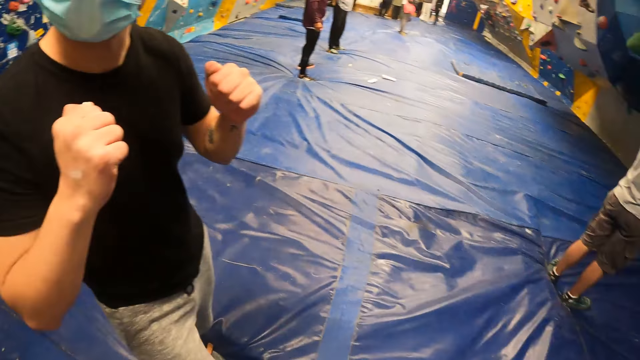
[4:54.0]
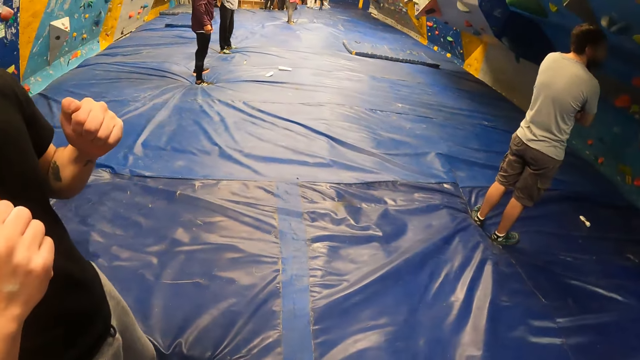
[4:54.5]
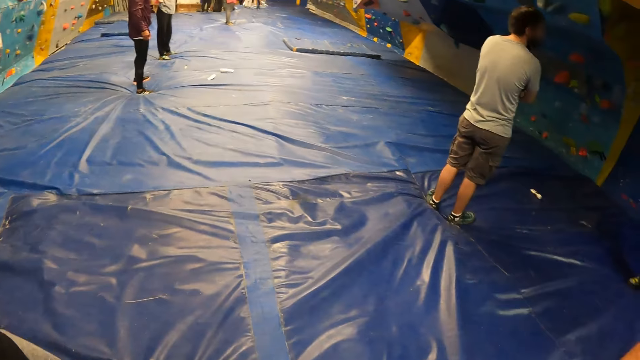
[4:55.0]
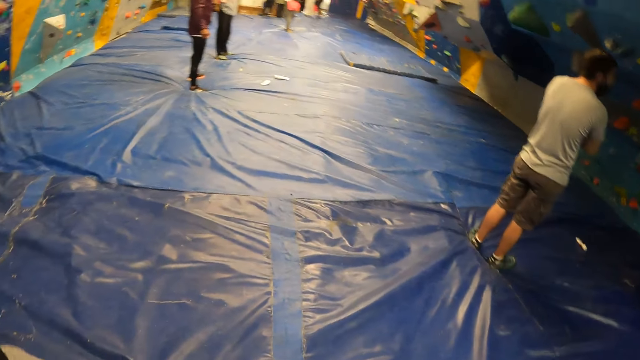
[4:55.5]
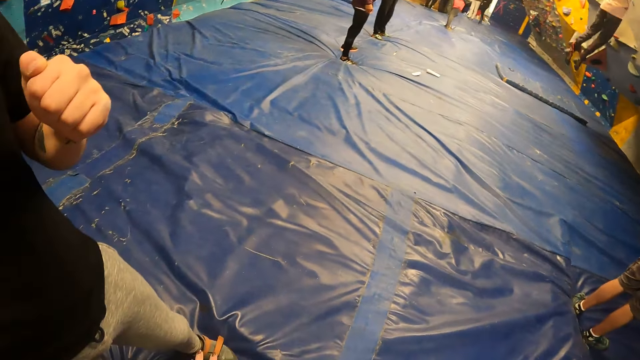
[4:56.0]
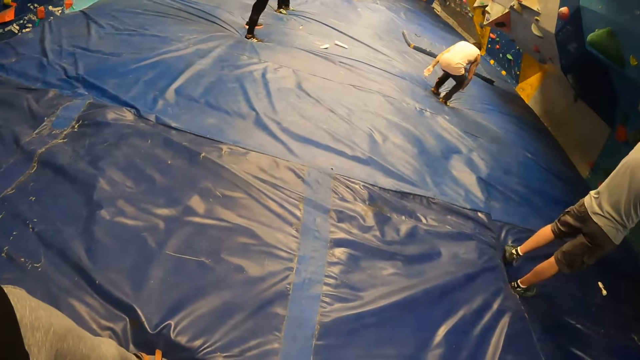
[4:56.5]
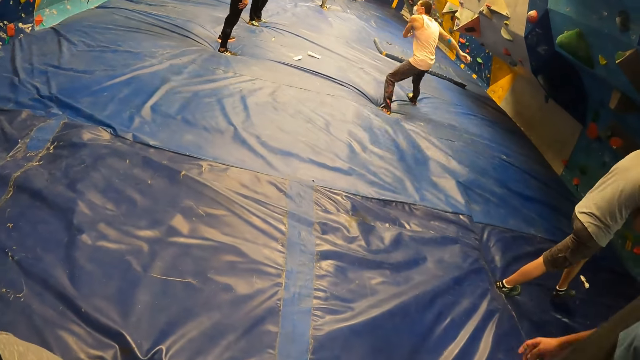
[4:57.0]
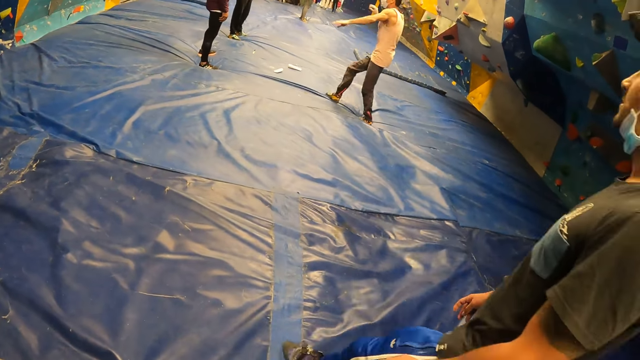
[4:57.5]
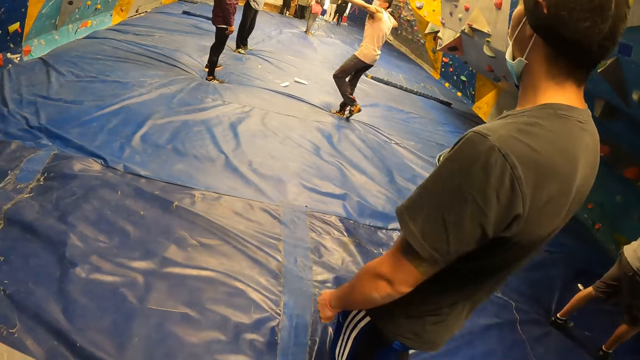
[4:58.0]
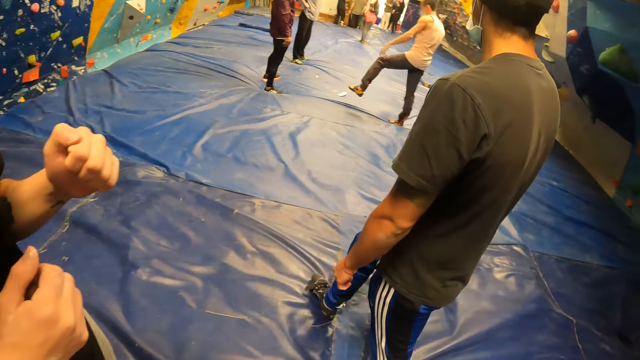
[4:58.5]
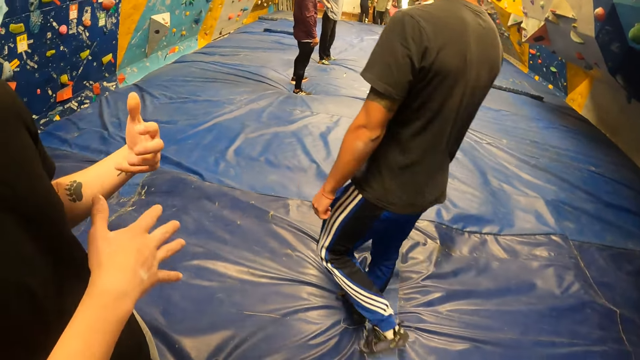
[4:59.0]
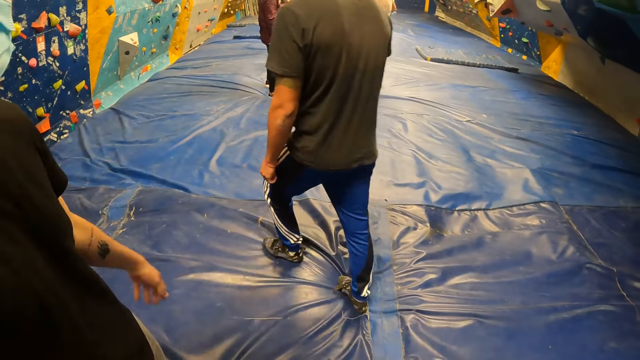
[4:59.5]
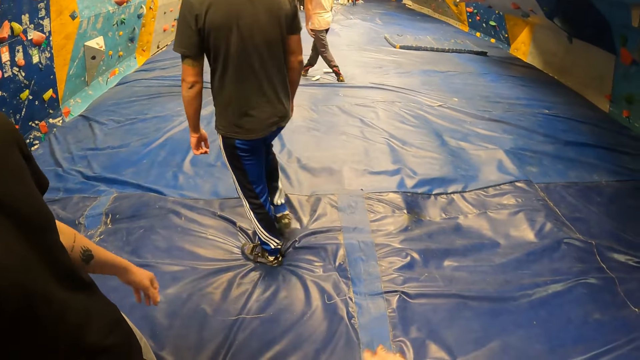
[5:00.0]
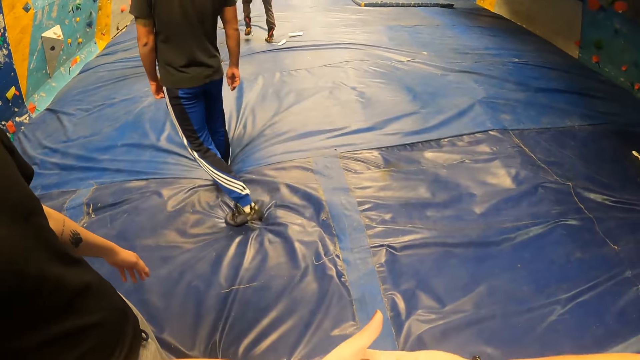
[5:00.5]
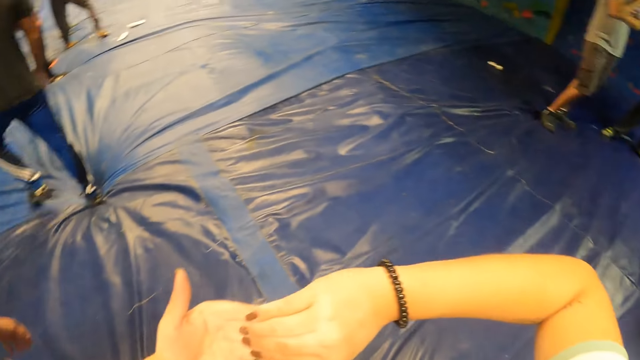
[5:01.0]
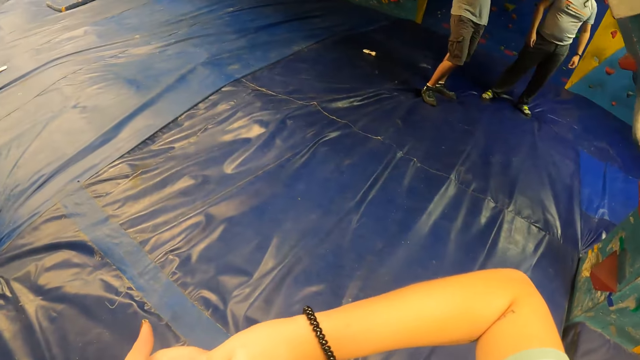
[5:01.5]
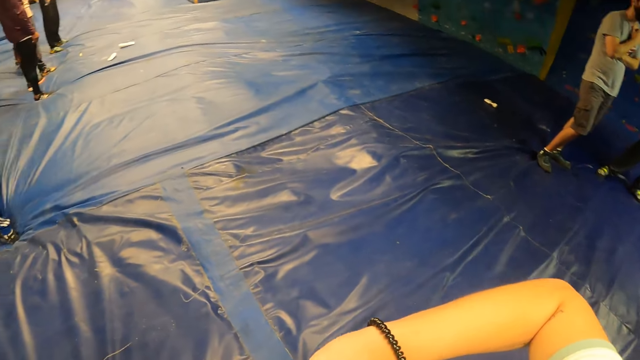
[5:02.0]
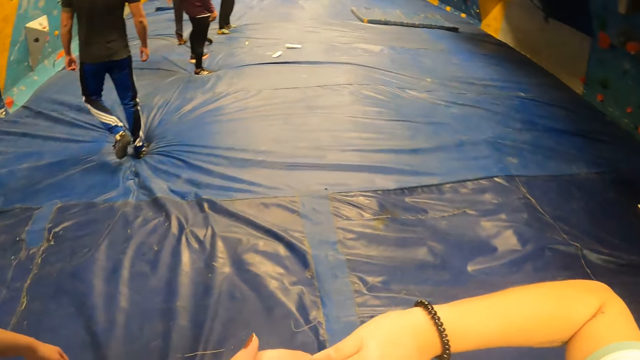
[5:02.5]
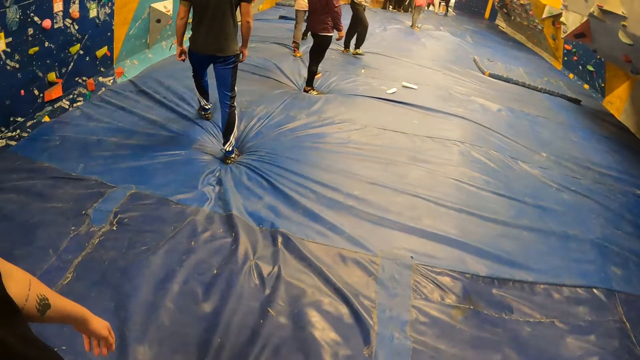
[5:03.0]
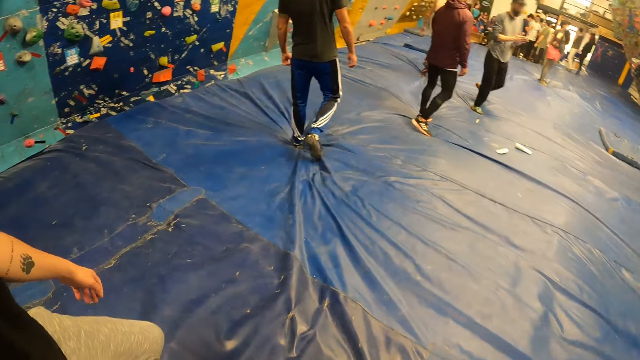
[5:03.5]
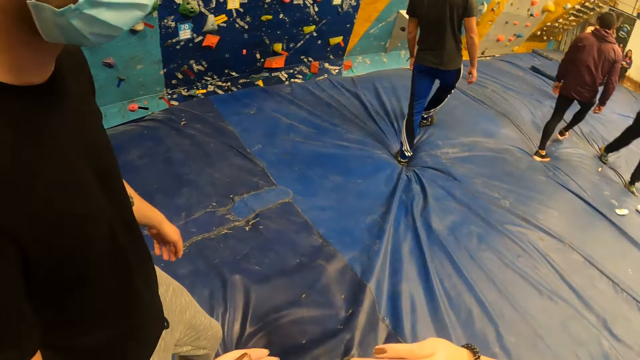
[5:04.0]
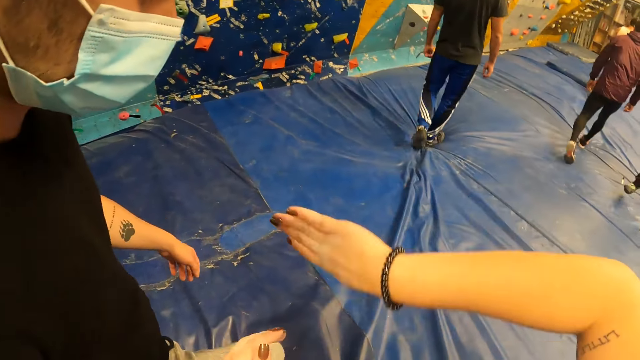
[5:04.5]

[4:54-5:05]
A person stretches the hands. A man jumps down the climbing wall. Another man walks past the camera wearer. The camera wearer holds her palms together.

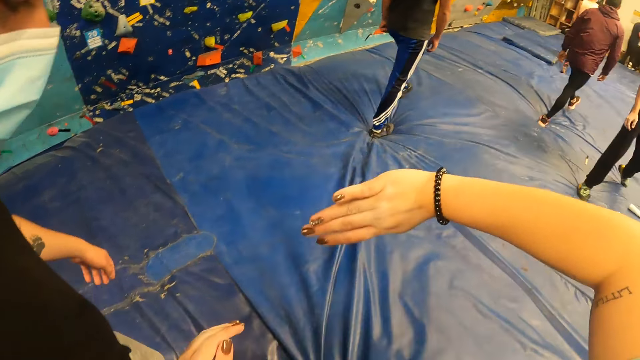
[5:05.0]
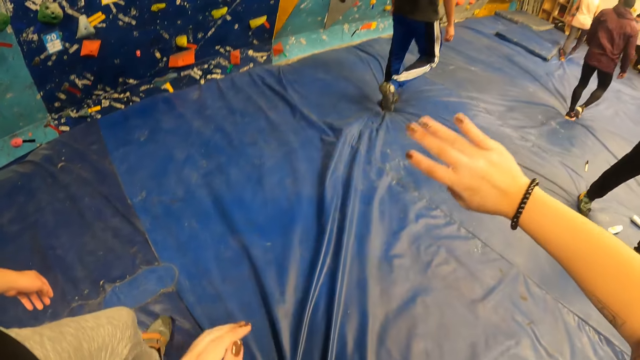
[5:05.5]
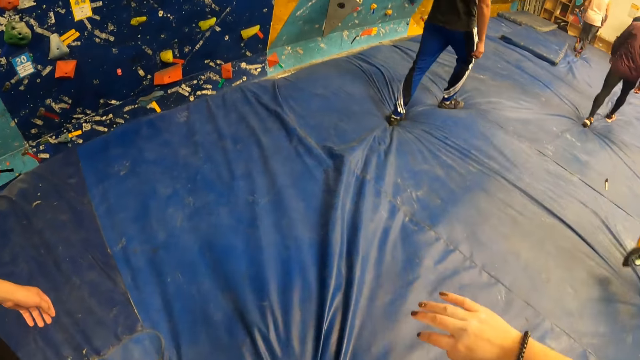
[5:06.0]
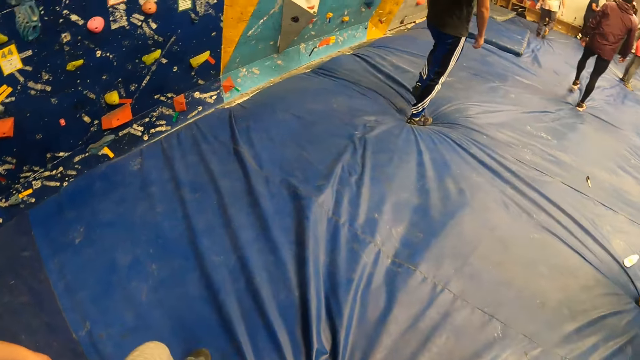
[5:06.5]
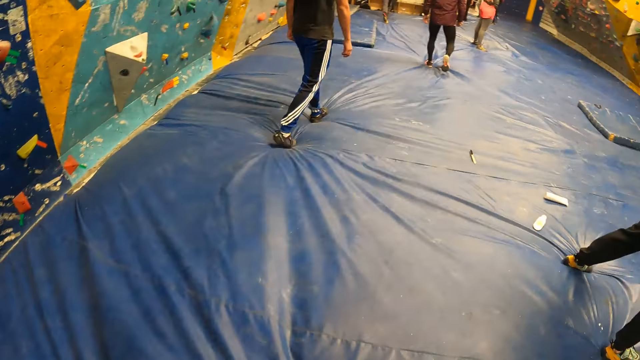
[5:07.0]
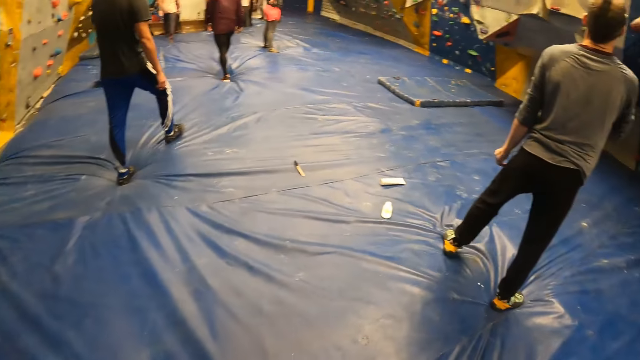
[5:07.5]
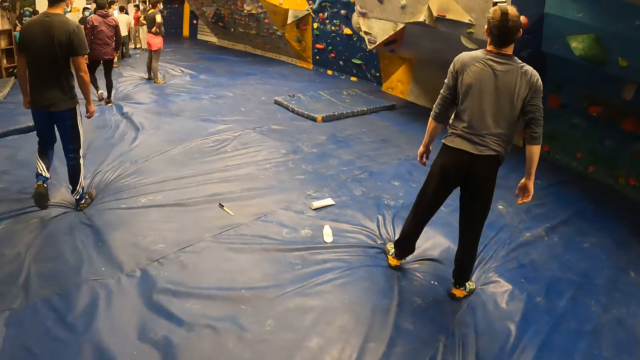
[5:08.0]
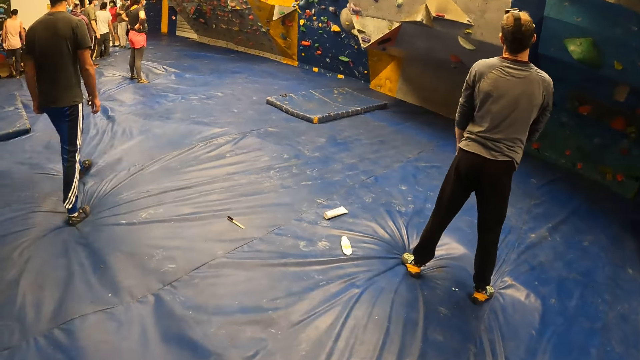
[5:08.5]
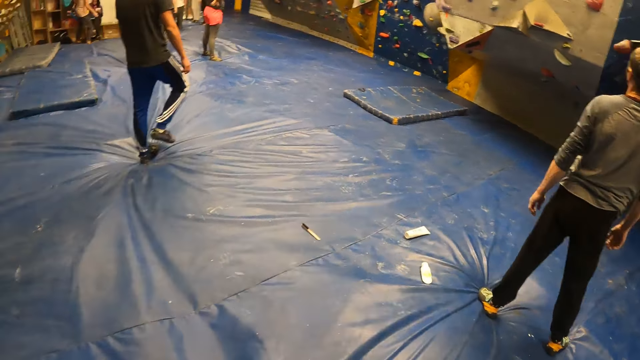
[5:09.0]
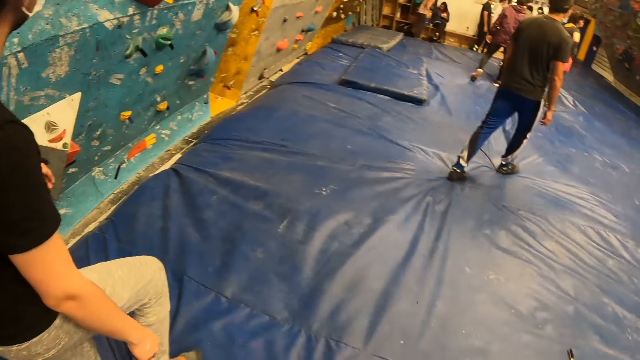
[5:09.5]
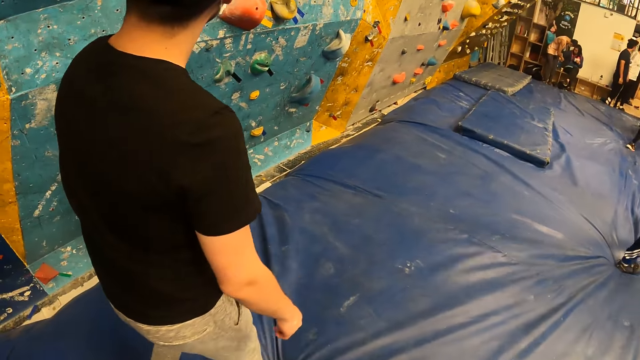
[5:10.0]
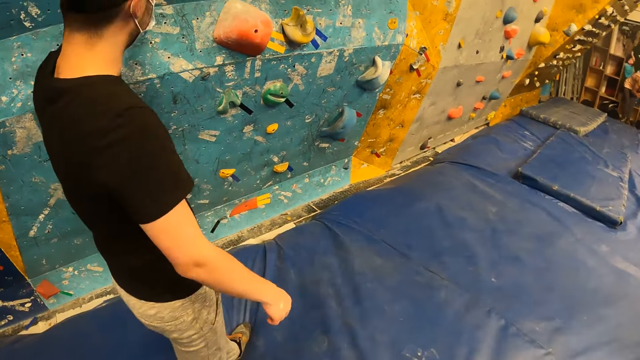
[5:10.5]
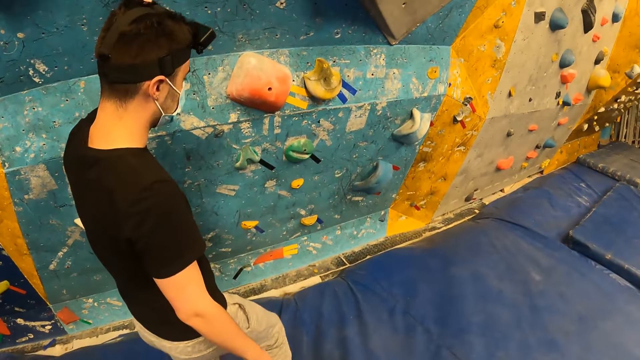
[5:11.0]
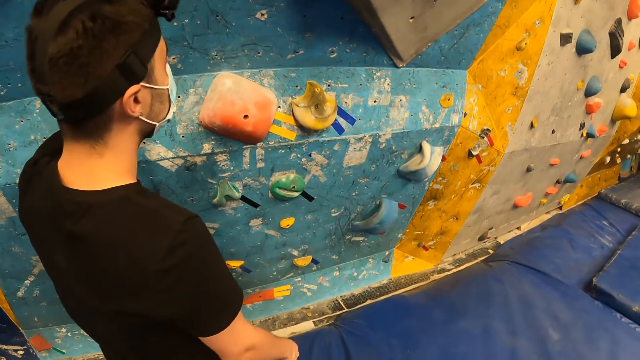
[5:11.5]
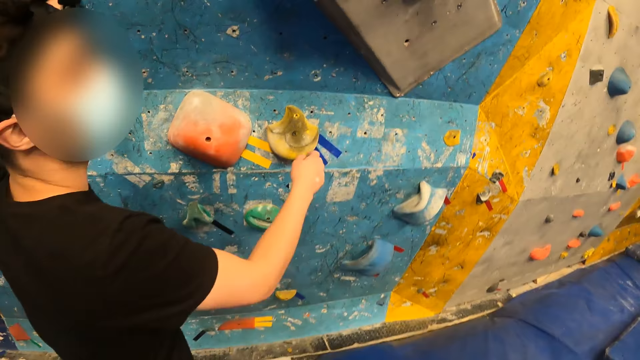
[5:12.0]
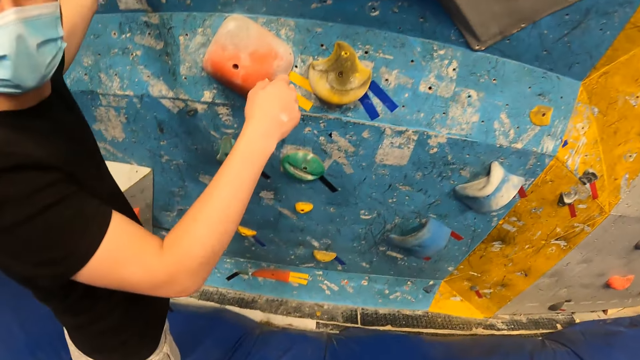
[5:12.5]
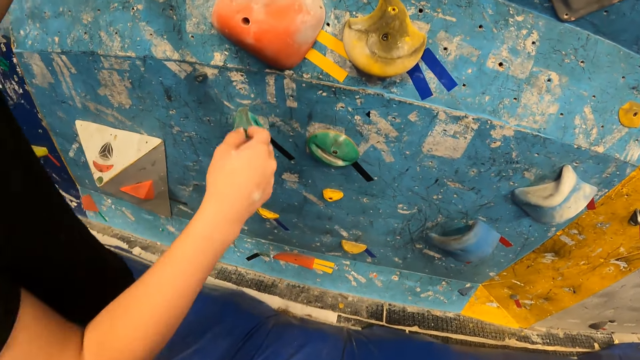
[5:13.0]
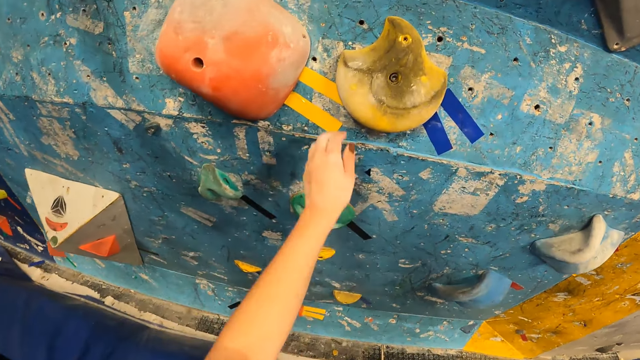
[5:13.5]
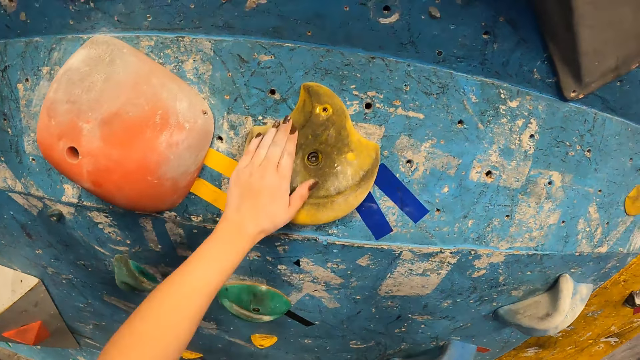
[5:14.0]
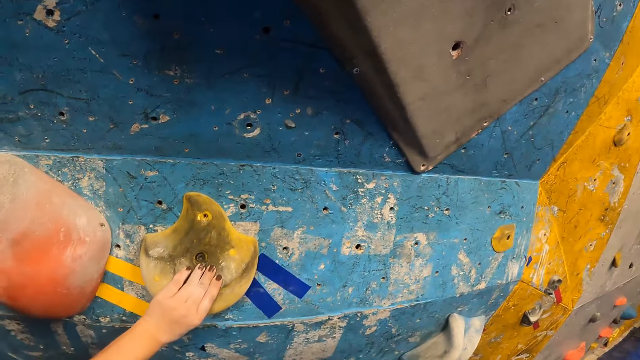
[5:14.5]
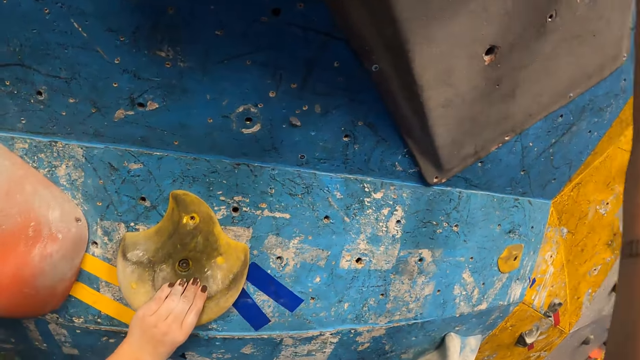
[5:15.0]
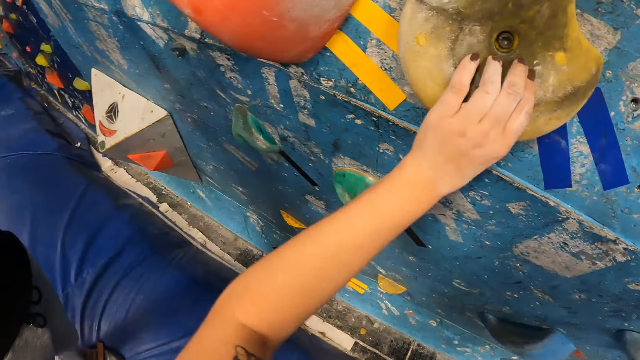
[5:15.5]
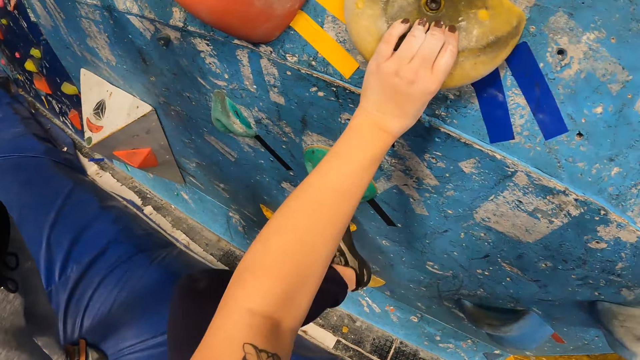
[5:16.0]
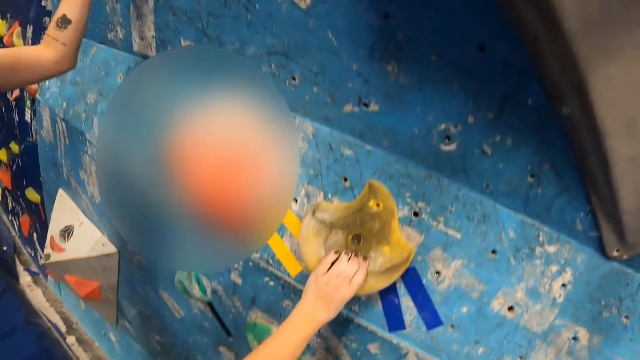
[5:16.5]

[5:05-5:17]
The camera wearer walks. A person walks and touches the wall. The camera wearer climbs up the climbing wall. They touch the wall.
